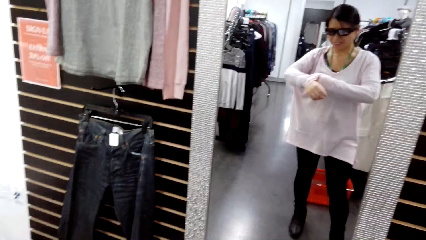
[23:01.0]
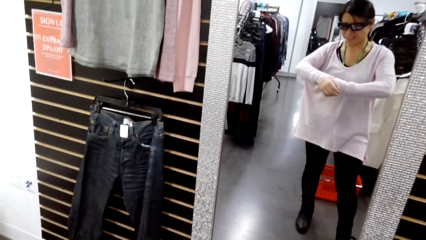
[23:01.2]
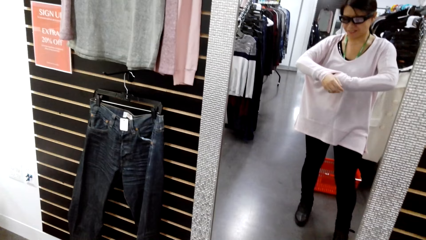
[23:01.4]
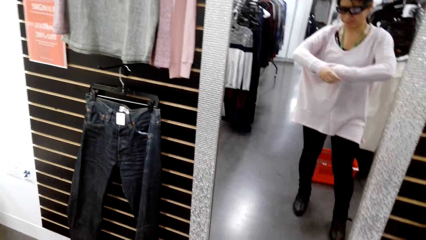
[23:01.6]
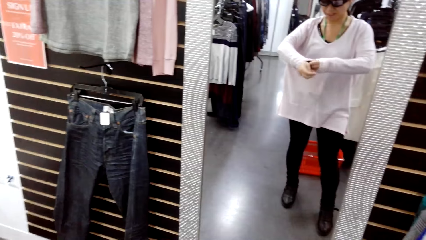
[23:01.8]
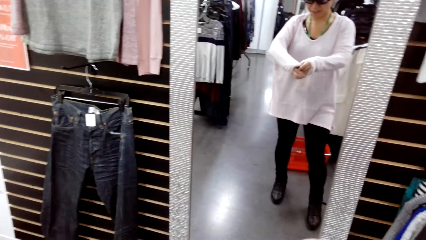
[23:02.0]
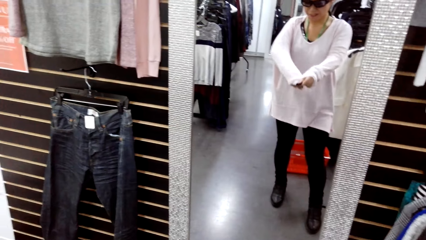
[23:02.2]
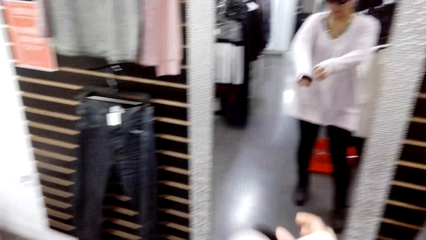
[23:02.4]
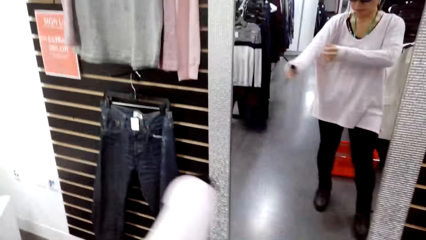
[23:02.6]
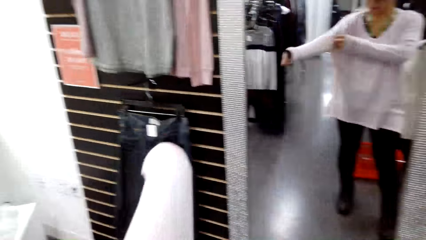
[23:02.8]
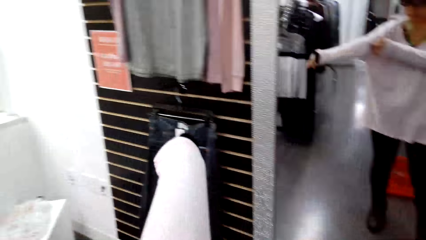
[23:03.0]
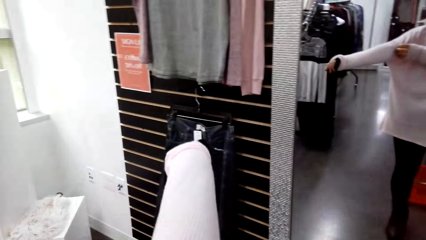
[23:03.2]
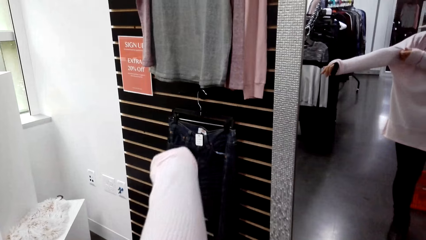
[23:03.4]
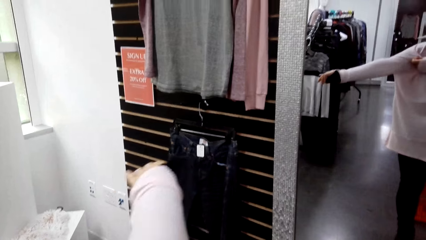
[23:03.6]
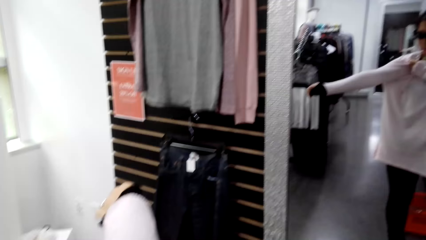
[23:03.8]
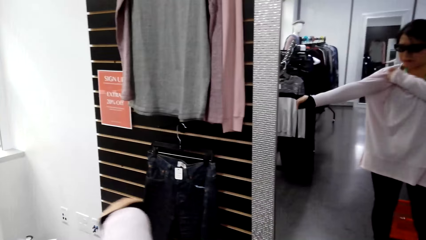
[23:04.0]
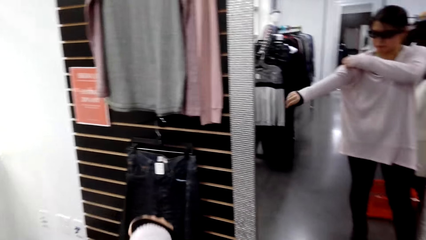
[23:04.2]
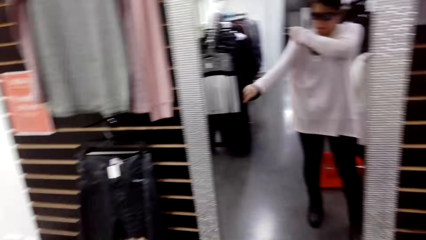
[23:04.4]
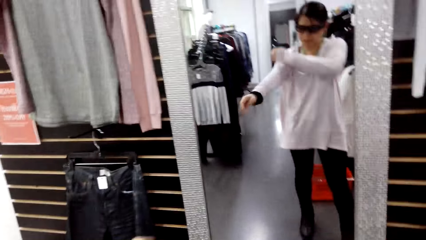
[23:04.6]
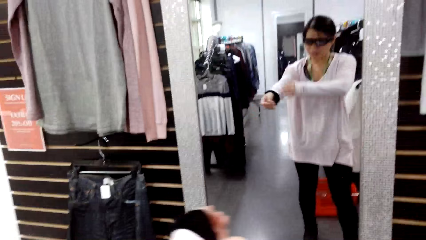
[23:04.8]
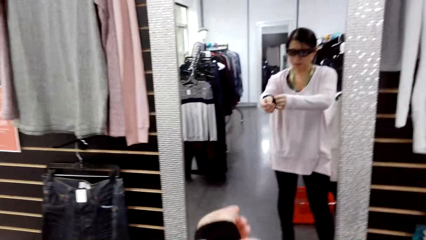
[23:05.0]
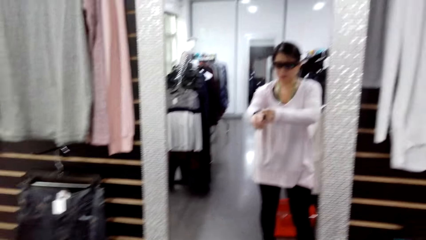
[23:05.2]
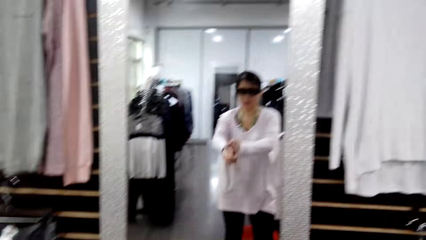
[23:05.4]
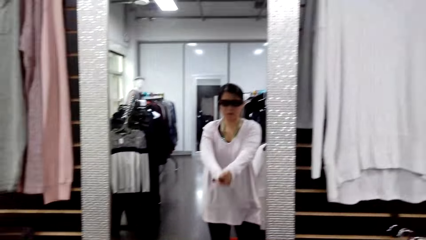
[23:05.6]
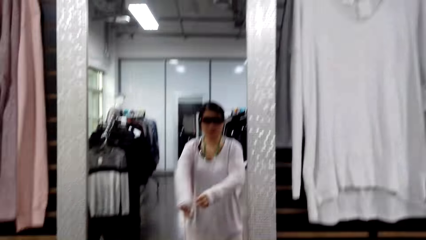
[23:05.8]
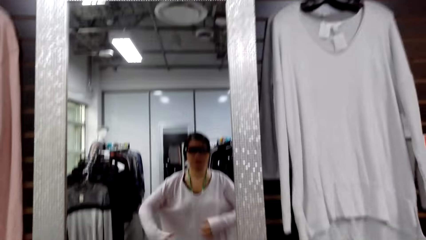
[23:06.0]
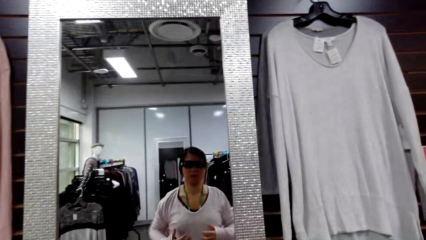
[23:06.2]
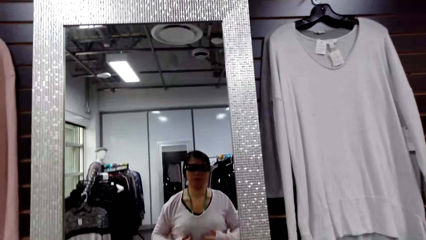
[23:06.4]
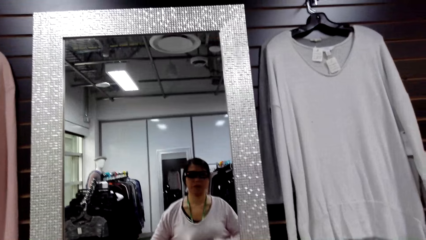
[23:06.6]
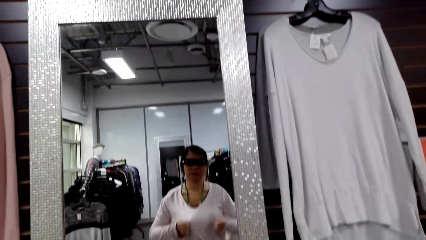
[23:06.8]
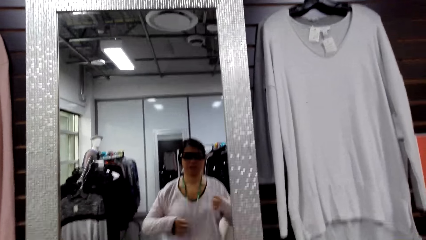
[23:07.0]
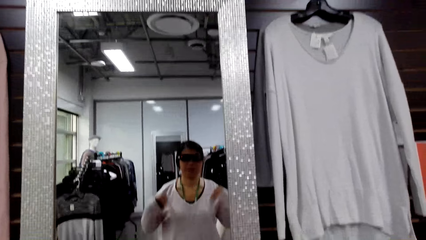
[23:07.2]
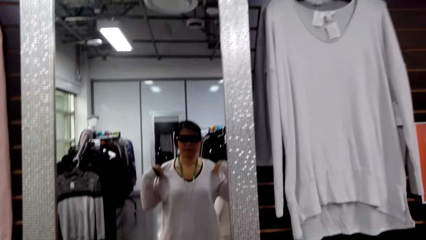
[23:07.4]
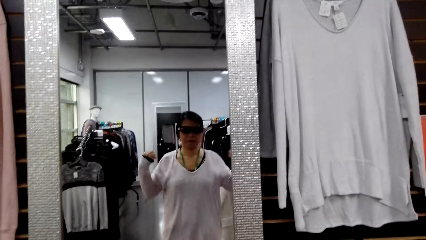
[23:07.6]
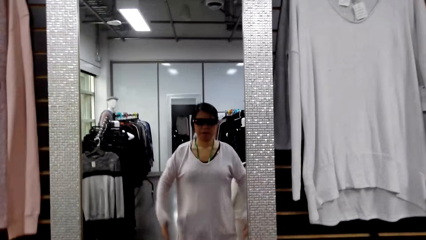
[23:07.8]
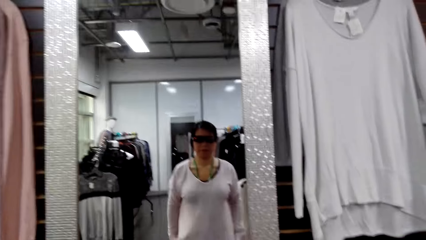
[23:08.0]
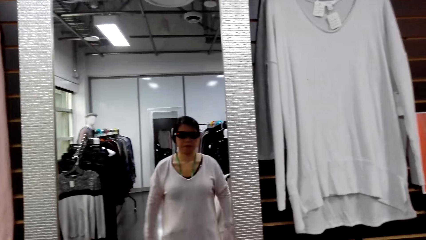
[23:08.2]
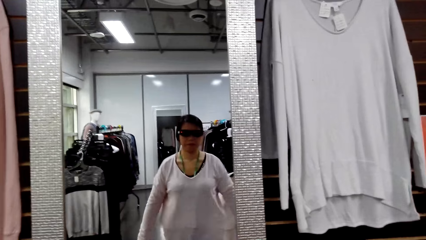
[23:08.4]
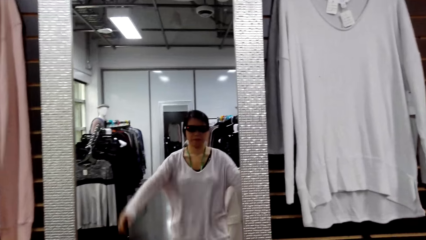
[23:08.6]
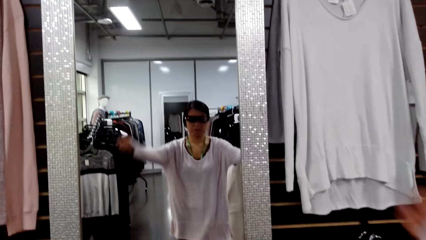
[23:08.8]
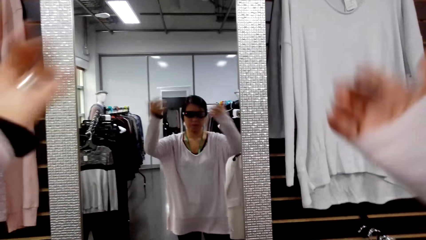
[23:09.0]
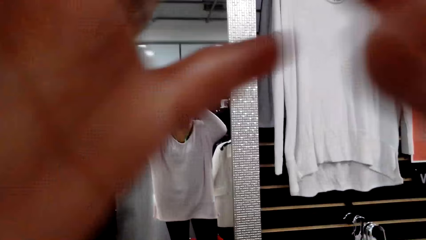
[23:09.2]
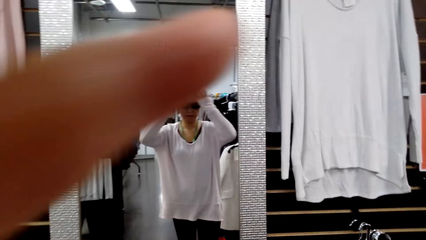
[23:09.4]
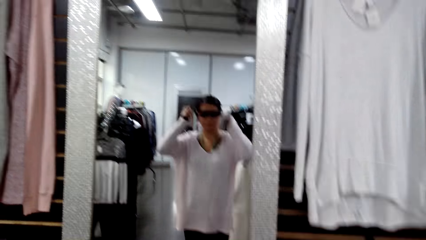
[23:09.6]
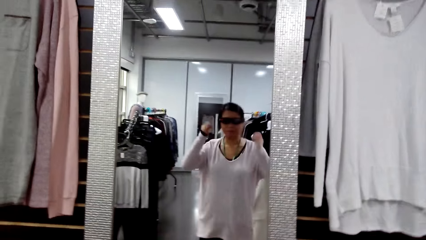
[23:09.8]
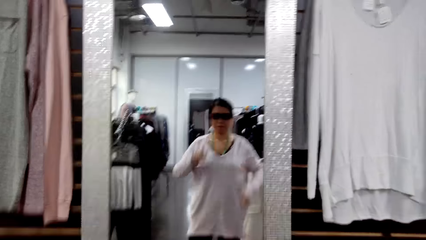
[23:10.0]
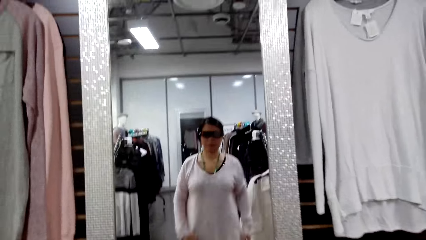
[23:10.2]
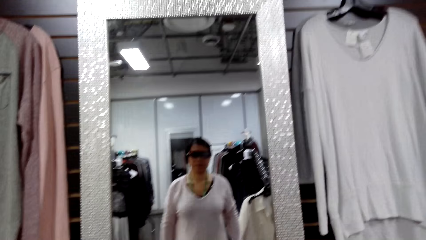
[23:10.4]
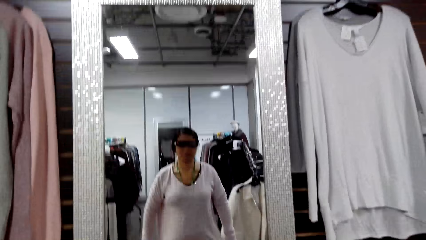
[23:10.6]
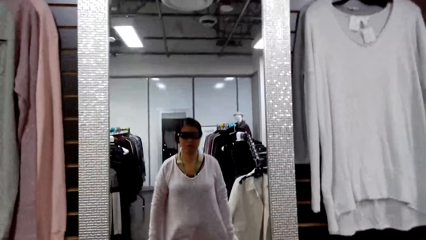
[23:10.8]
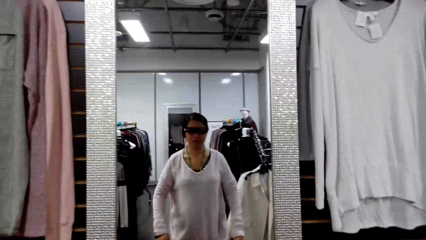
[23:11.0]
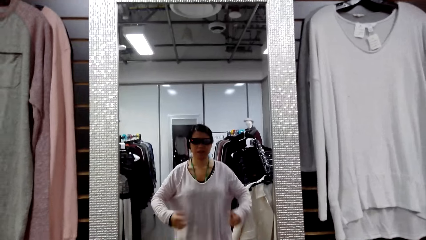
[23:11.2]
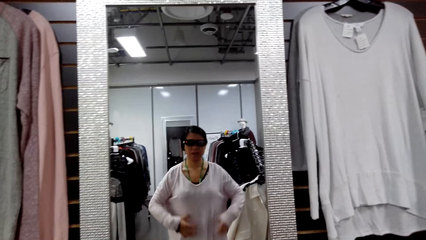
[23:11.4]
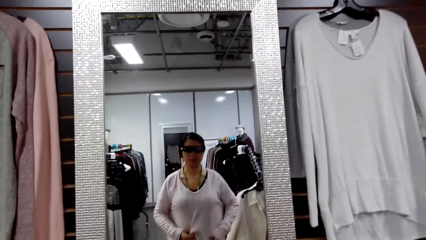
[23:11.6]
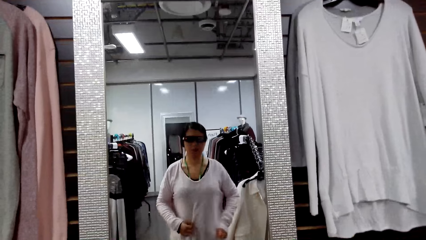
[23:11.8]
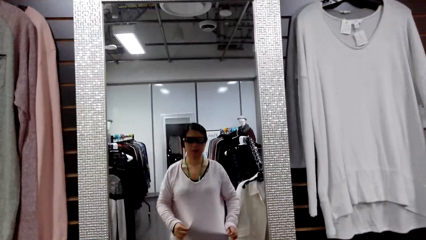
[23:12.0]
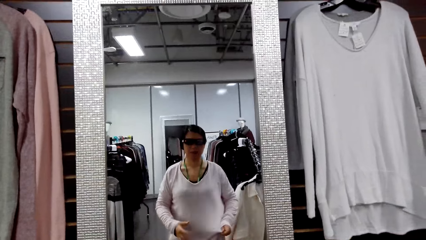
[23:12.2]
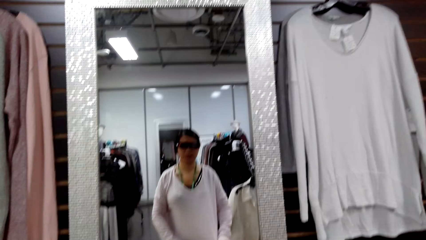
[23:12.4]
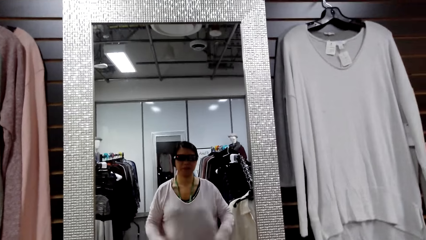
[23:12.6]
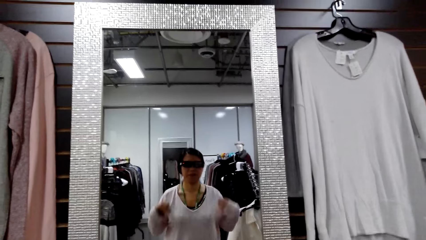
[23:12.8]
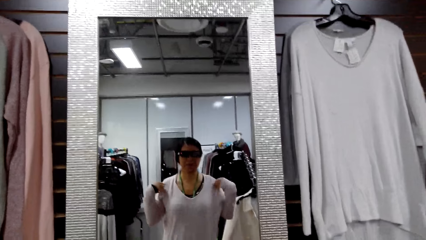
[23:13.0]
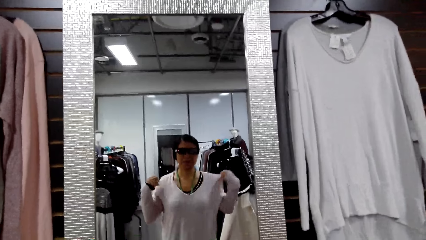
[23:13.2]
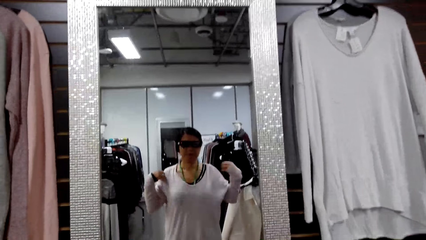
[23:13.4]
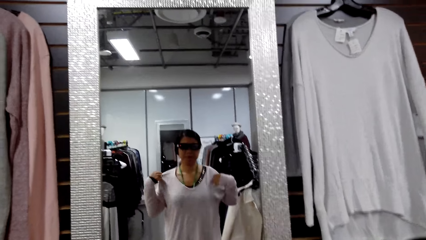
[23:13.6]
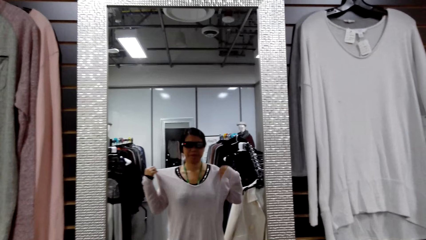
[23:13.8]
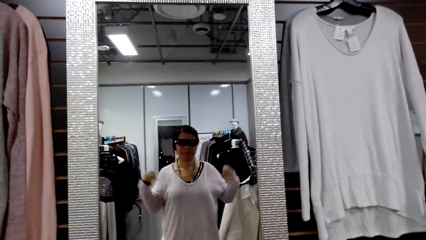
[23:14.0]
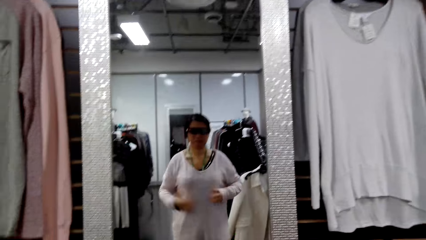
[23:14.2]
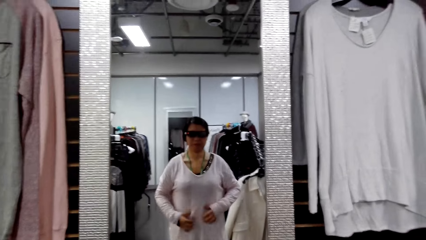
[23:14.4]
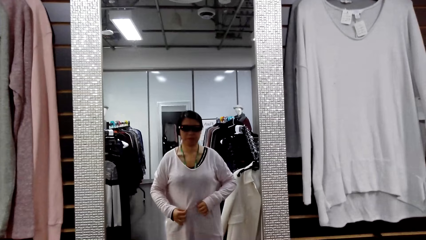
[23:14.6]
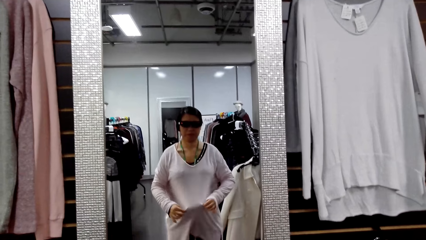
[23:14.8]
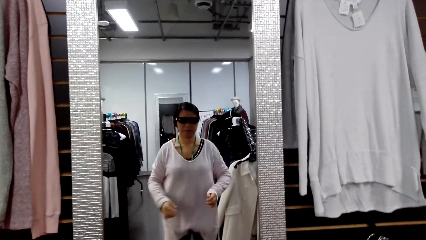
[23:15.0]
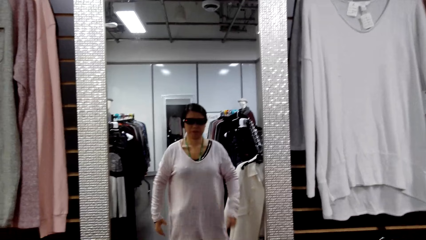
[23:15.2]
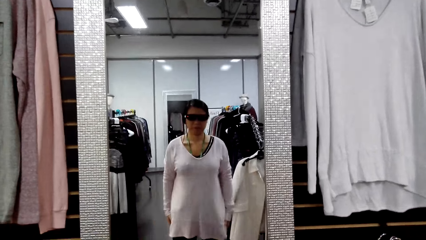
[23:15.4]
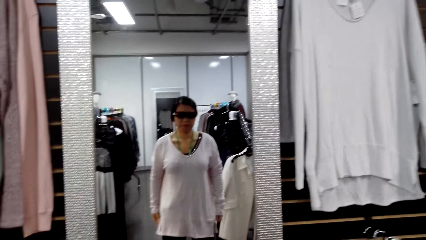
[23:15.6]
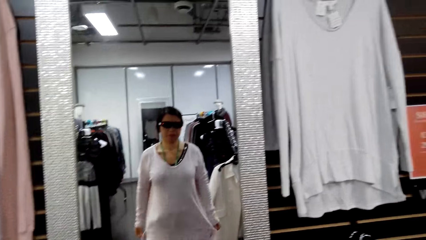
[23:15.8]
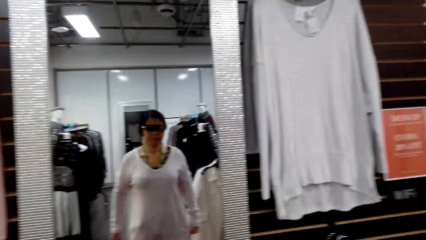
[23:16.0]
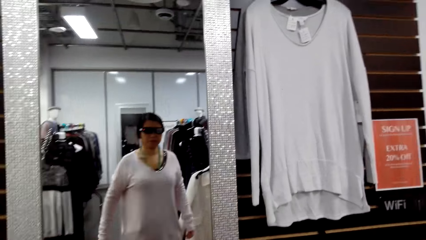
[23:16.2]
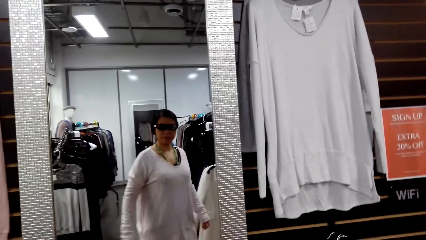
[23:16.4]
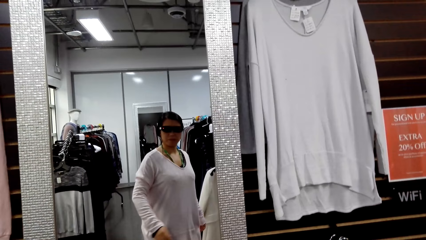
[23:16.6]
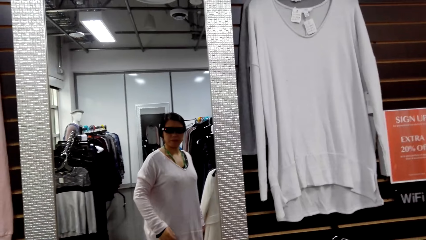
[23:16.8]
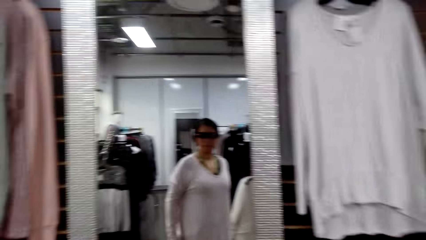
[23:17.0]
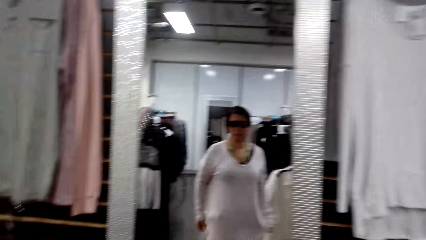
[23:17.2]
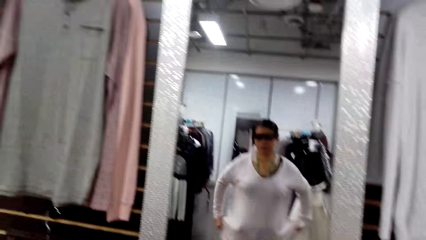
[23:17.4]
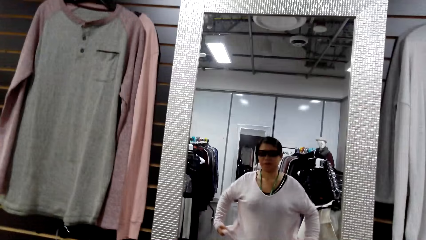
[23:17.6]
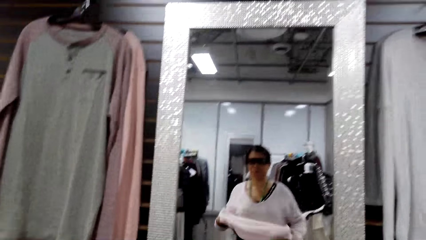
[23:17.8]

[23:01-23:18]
The camera wearer stares at herself in the mirror.
